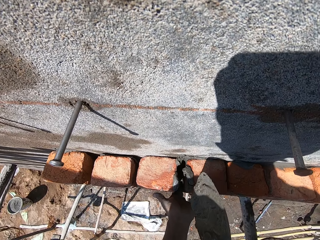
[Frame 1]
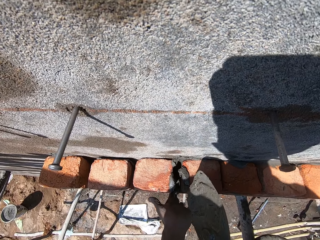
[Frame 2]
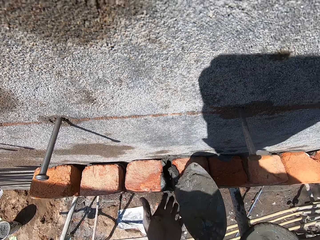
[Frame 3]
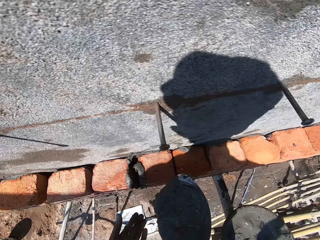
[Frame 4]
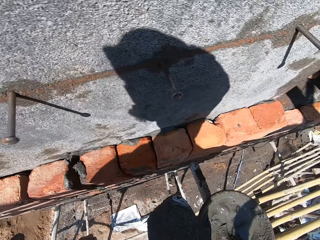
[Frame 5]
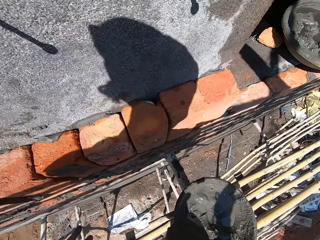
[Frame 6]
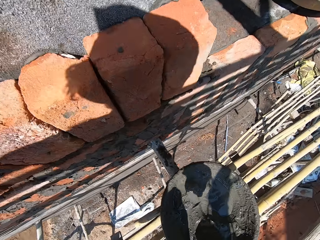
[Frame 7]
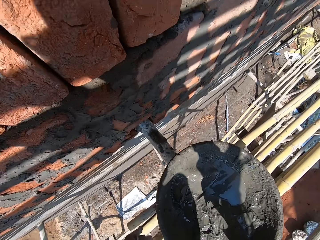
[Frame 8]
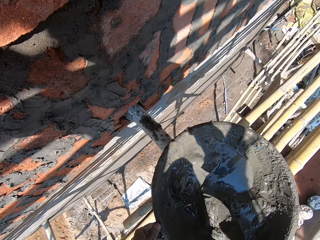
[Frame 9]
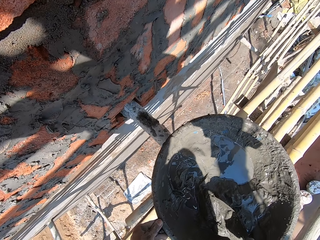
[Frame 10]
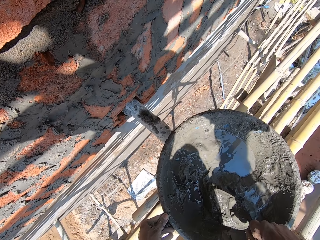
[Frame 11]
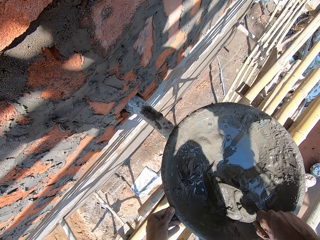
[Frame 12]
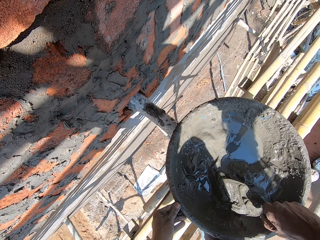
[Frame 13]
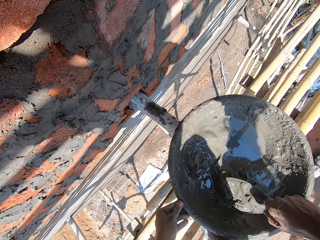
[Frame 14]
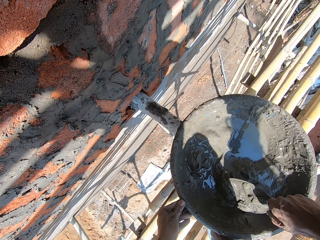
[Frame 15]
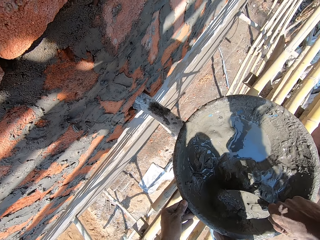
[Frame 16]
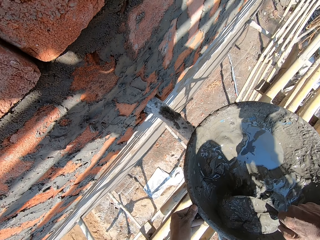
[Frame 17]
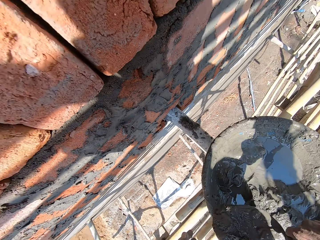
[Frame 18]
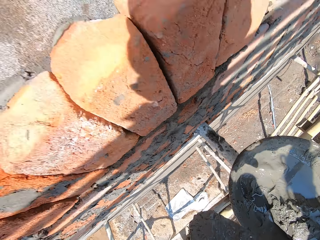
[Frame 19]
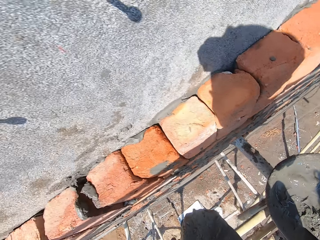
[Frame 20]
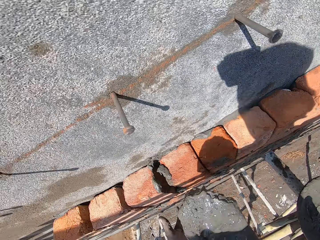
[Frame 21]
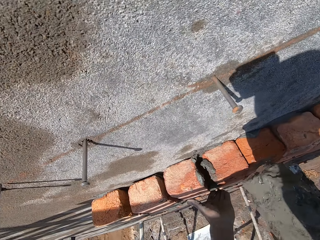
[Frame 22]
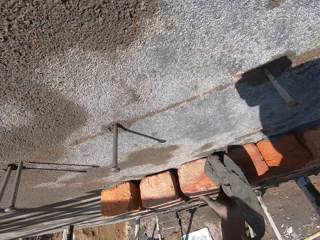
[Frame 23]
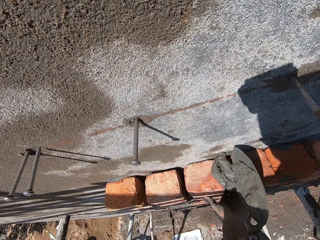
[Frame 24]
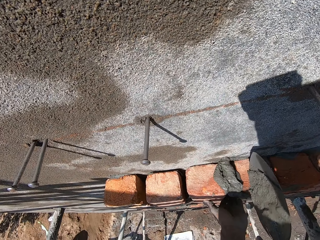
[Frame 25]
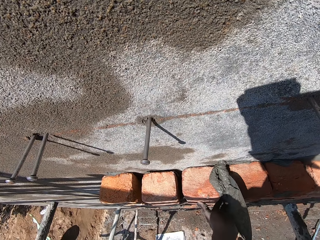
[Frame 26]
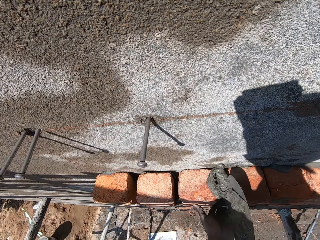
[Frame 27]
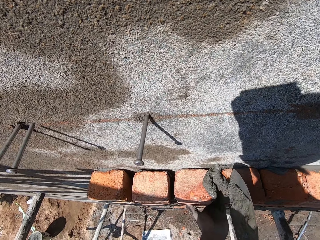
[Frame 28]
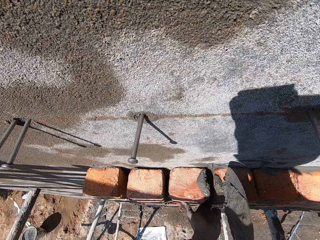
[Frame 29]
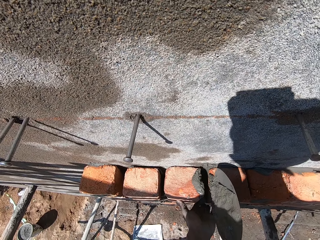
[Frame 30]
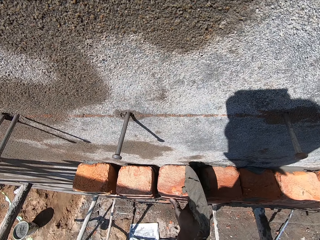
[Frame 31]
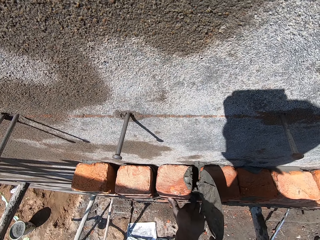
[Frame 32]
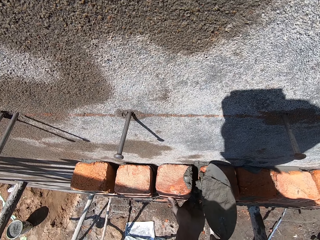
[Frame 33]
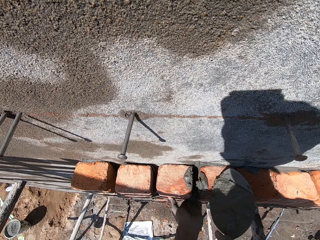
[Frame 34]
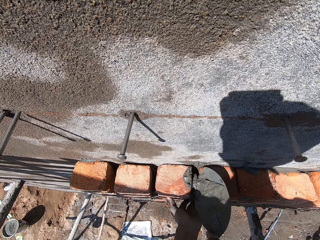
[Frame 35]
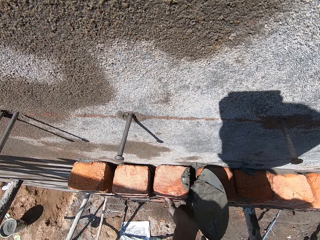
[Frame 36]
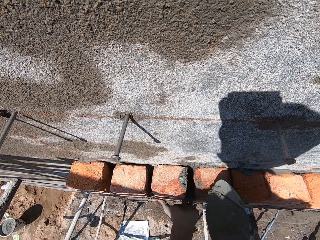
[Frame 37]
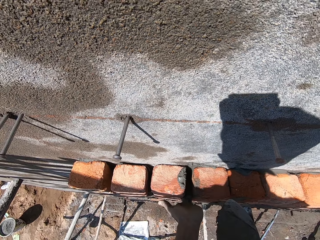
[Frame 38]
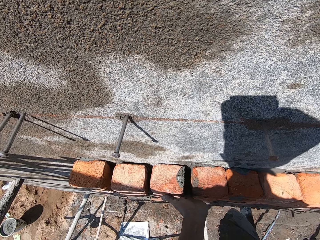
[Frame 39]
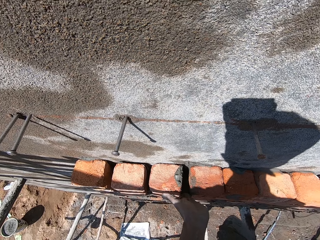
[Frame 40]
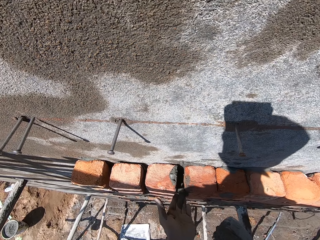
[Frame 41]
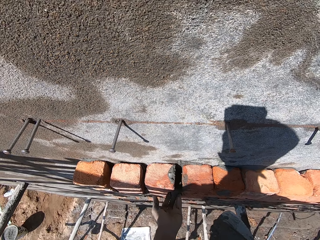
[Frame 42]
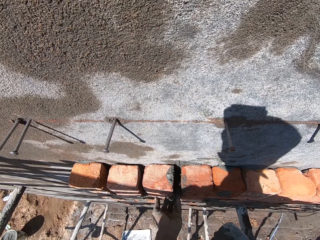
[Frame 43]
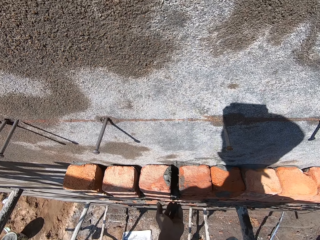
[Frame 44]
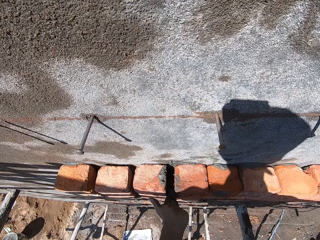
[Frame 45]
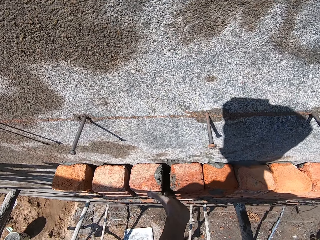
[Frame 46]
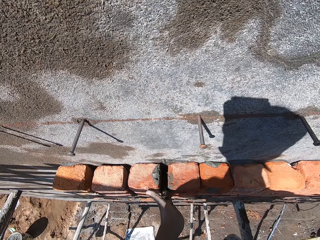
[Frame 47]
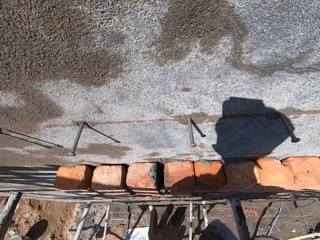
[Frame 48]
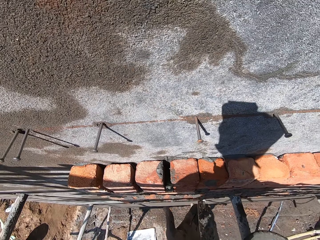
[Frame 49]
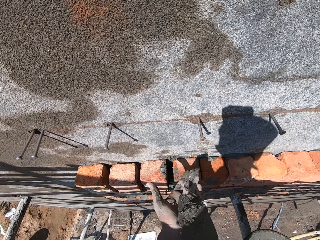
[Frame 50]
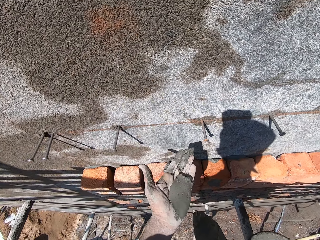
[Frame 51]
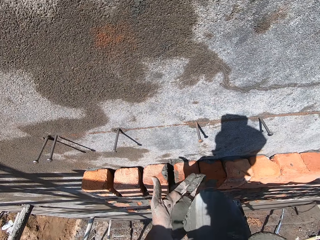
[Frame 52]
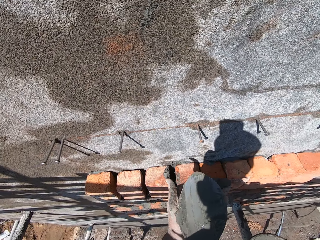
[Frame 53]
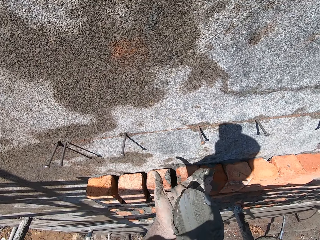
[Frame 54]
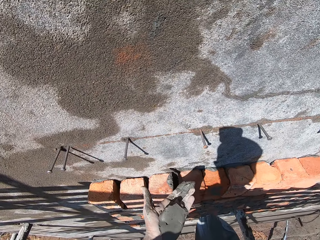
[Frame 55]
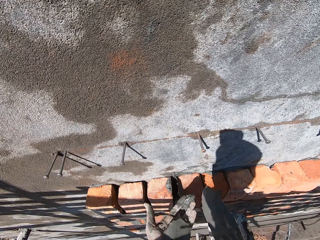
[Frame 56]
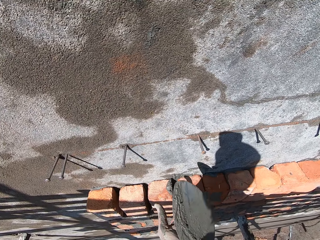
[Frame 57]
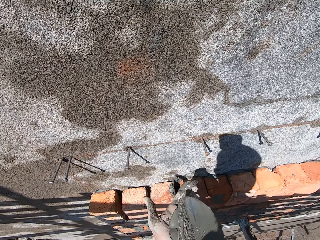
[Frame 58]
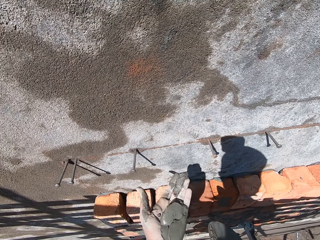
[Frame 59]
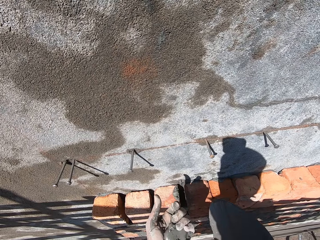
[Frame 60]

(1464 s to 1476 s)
The camera wearer presses the wet cement on the wall with his left hand. He holds the bowl on the scaffold with his left hand. He scoops some wet cement from the bowl with the trowel in his right hand. He places his left hand on the bricks on the wall. He places the wet cement between the bricks on the wall with the trowel in his right hand. He removes the wet cement from the trowel with his left hand. He removes the wet cement from the trowel with his left hand again.

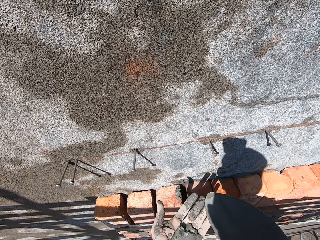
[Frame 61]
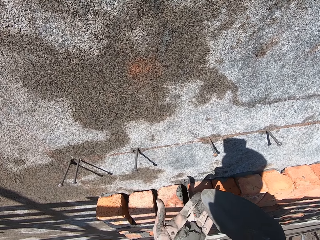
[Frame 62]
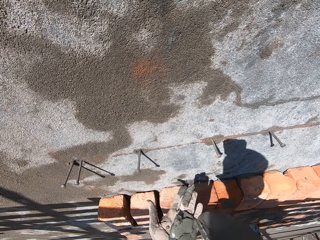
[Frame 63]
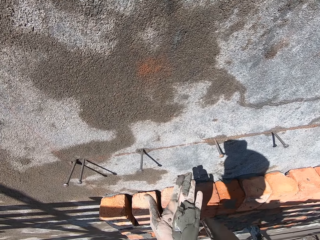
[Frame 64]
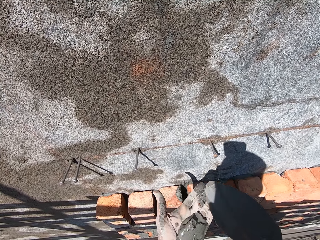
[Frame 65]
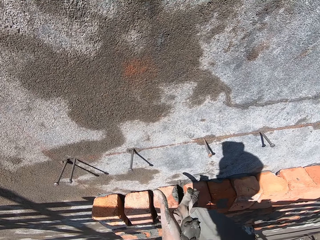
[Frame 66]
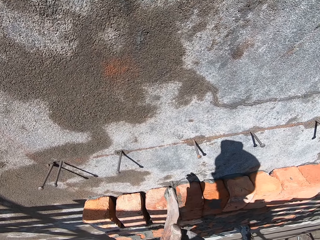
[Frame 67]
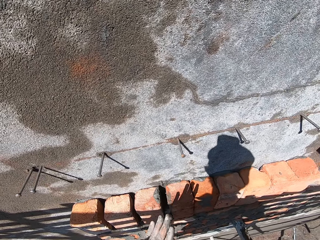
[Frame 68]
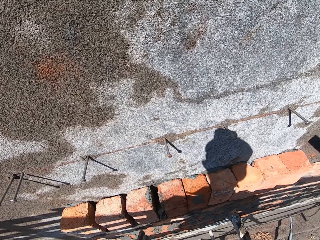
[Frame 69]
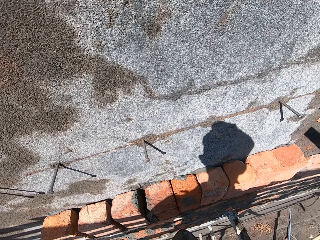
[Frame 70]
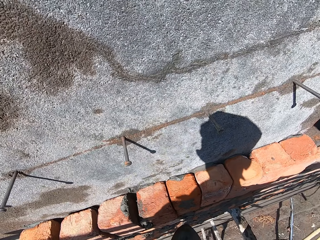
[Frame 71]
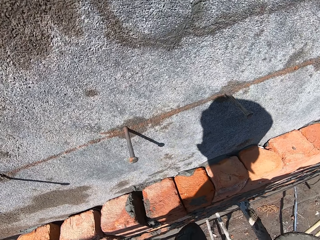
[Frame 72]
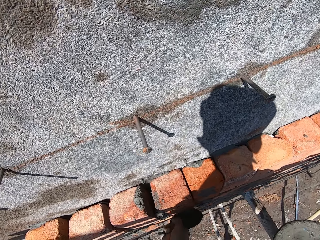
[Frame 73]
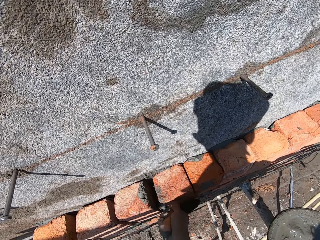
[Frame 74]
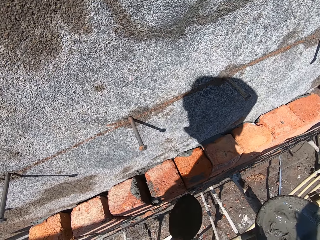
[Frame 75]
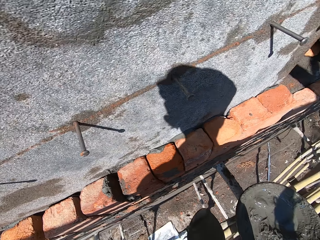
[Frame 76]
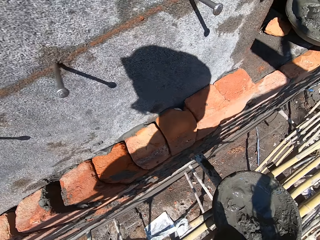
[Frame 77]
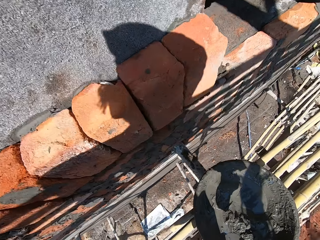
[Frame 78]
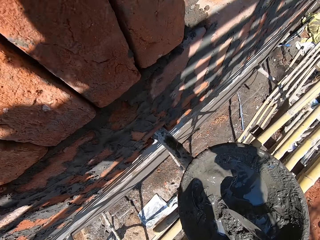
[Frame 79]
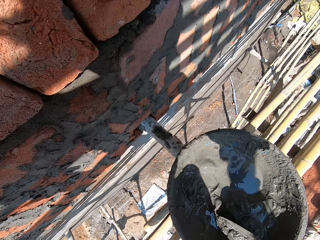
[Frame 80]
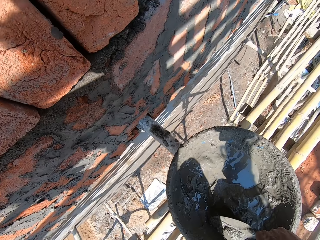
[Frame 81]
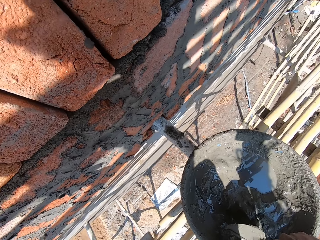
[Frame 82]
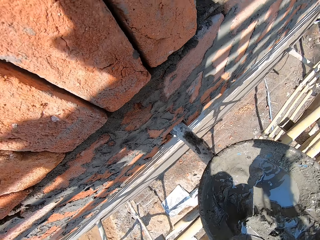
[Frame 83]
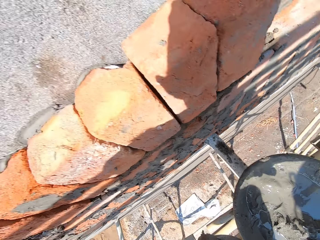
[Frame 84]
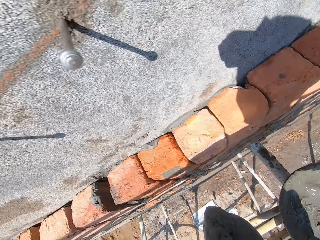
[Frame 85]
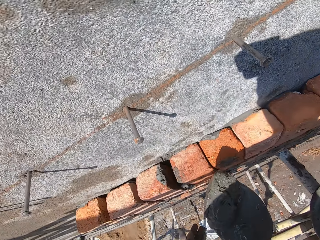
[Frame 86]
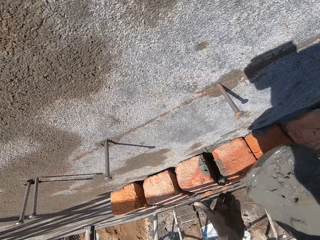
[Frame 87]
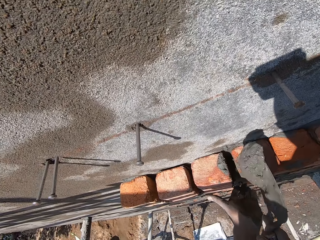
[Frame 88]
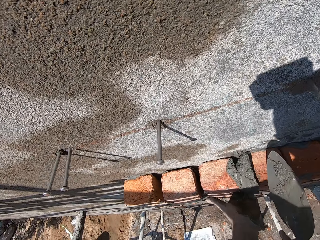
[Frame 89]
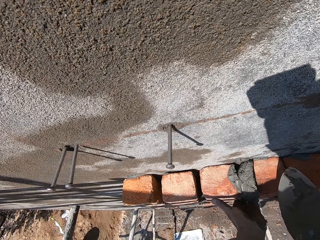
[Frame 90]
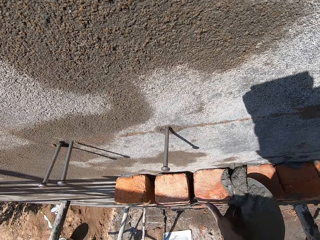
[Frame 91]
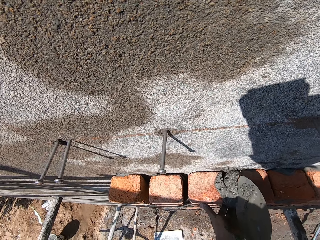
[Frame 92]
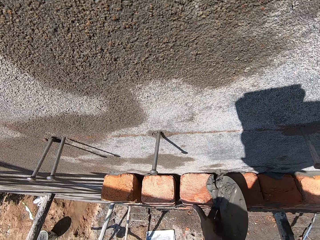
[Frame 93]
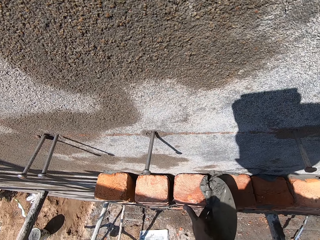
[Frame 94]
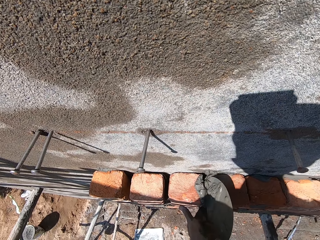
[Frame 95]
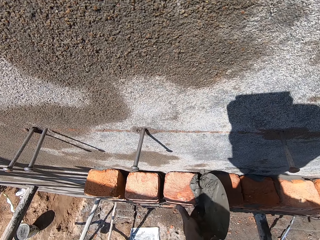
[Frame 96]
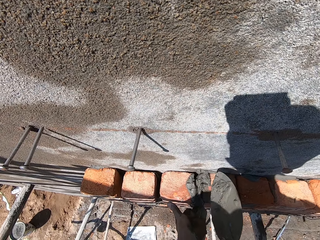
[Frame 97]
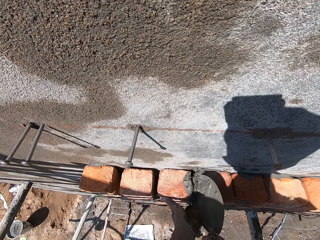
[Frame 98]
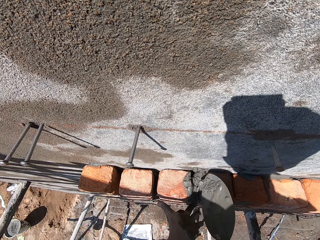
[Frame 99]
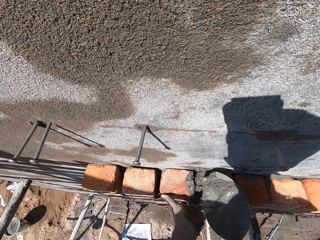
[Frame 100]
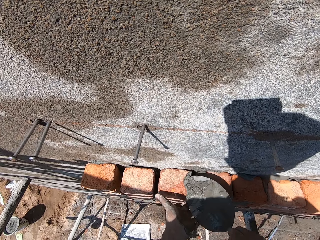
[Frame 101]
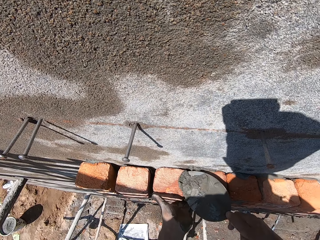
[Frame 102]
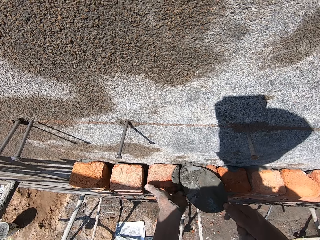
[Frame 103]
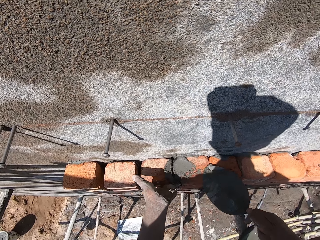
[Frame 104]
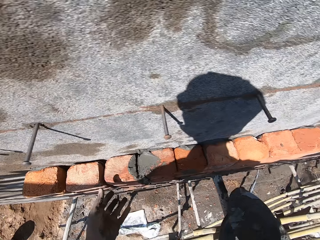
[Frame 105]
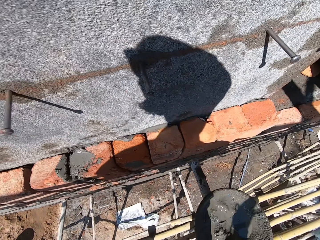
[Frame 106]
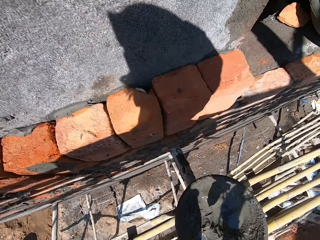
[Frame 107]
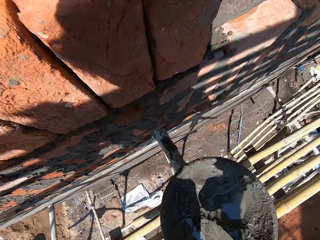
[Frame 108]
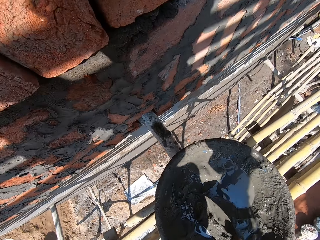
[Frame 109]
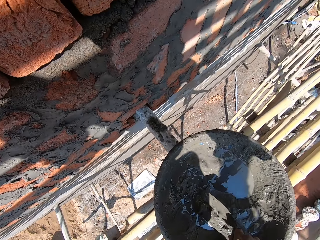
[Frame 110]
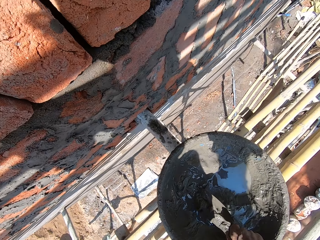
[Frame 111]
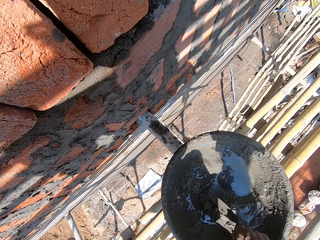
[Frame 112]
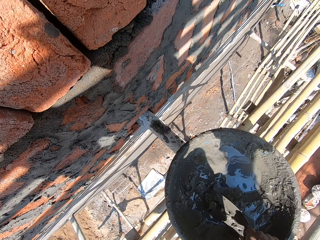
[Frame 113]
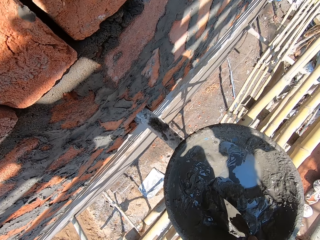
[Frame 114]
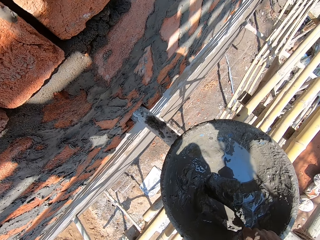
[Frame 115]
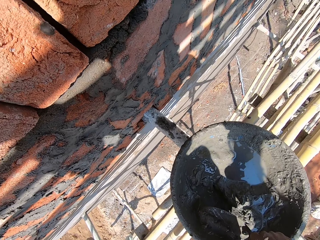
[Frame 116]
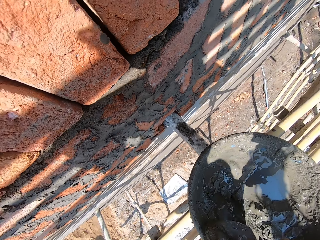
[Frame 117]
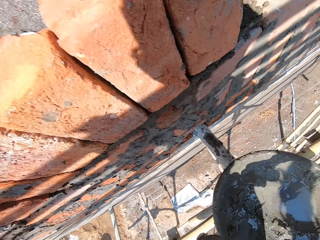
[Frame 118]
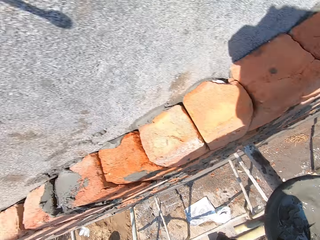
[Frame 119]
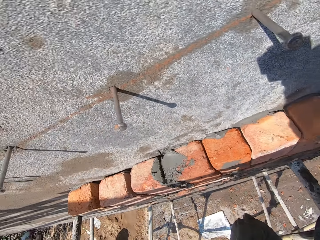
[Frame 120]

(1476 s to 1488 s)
The camera wearer scoops the wet cement on his left hand with the trowel in his right hand. He places the wet cement on the bricks on the wall with the trowel in his right hand. He scoops some wet cement from the bowl with the trowel in his right hand. He places his left hand on the bricks on the wall. He places the wet cement between the bricks on the wall with the trowel in his right hand. He presses the wet cement on the wall with his left hand. He scoops the wet cement on his left hand with the trowel in his right hand.
